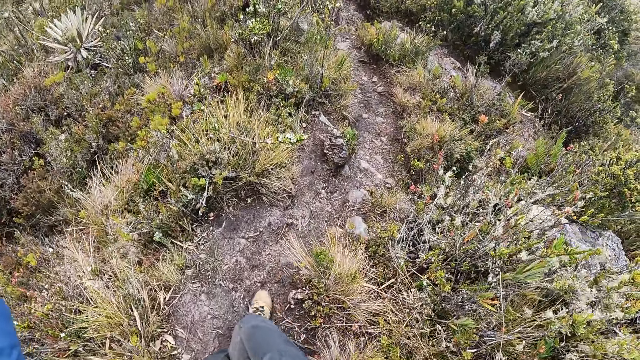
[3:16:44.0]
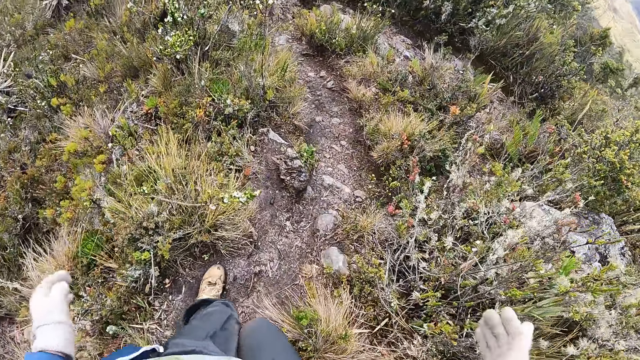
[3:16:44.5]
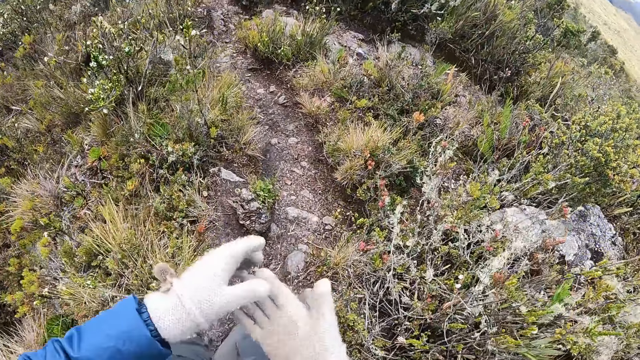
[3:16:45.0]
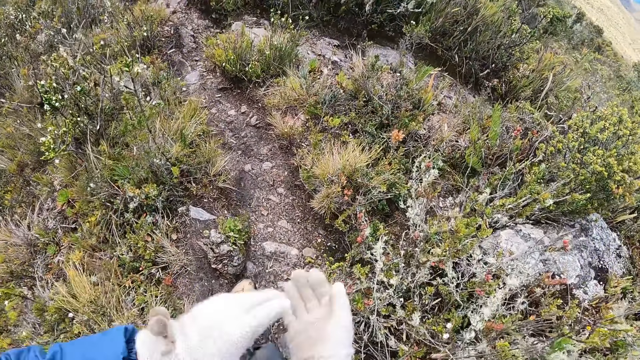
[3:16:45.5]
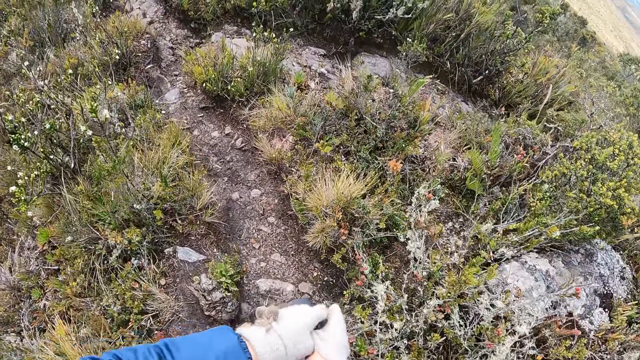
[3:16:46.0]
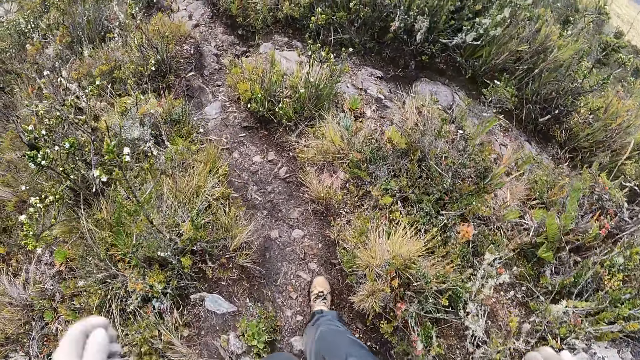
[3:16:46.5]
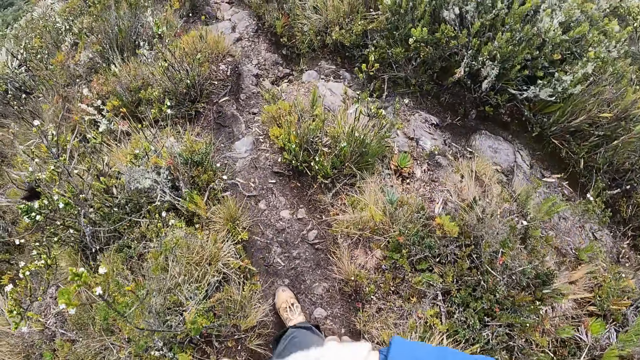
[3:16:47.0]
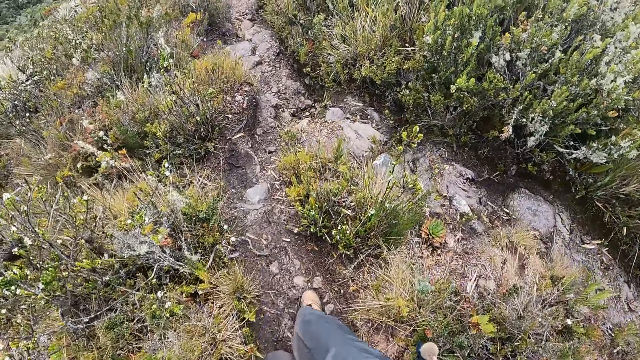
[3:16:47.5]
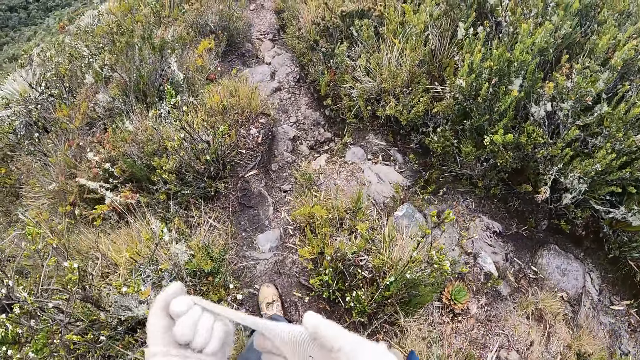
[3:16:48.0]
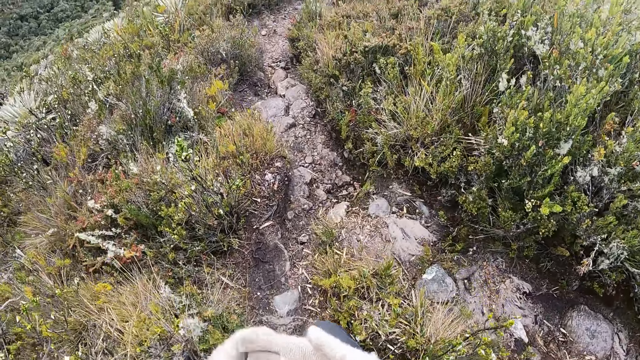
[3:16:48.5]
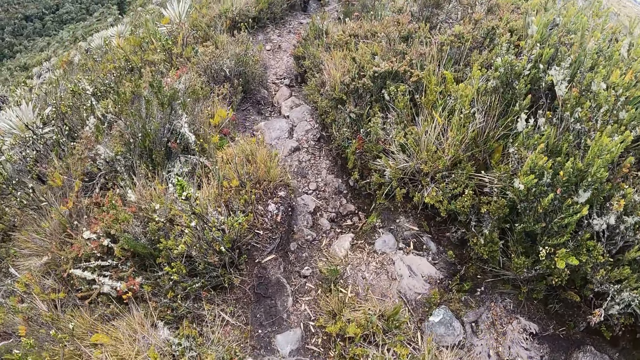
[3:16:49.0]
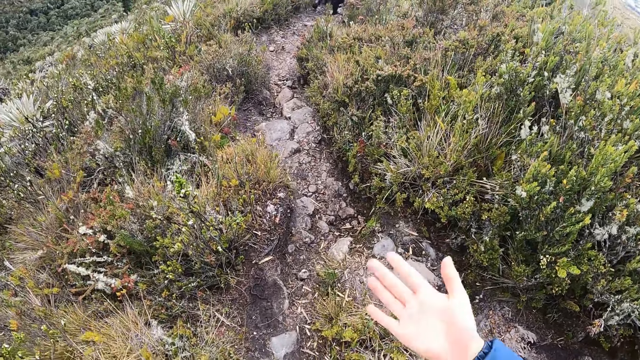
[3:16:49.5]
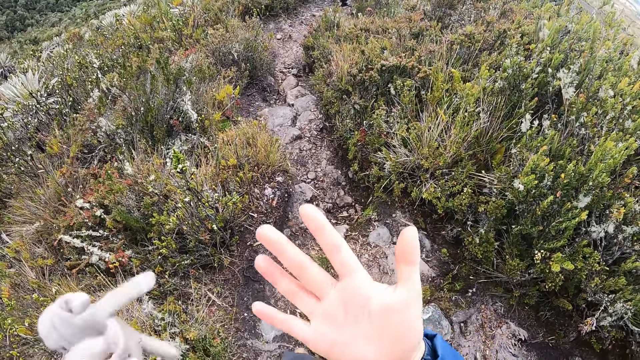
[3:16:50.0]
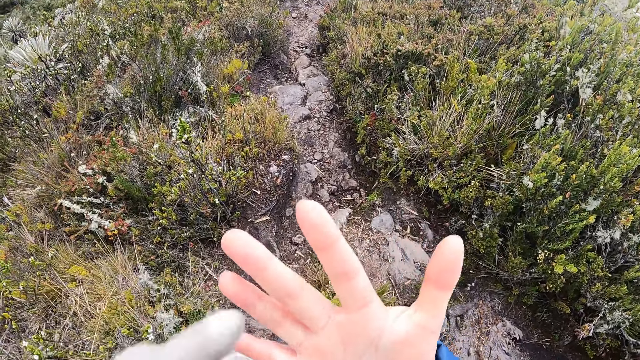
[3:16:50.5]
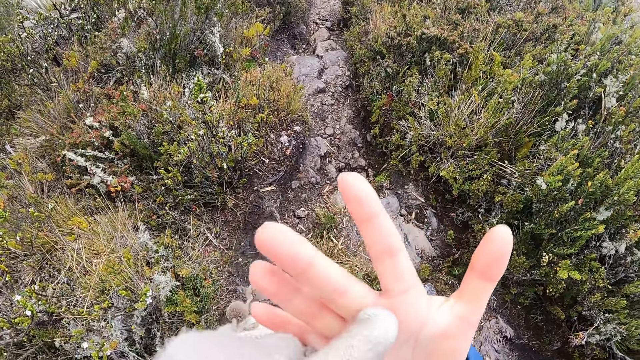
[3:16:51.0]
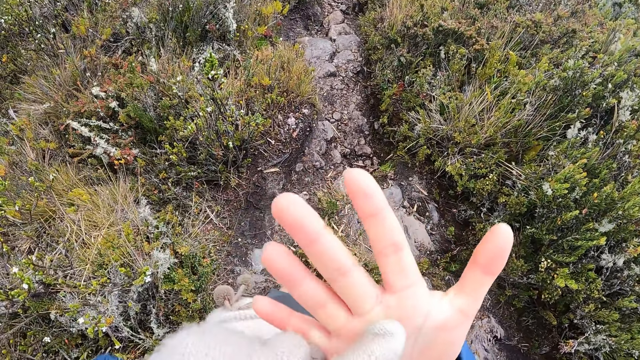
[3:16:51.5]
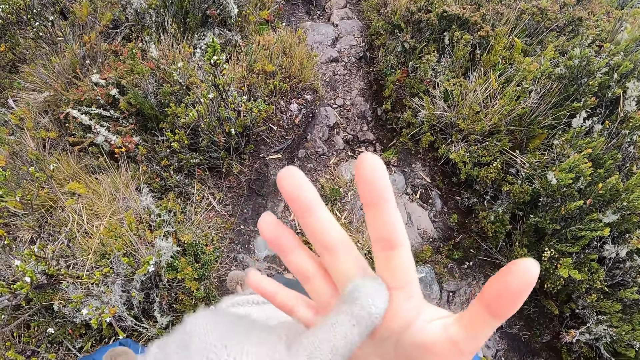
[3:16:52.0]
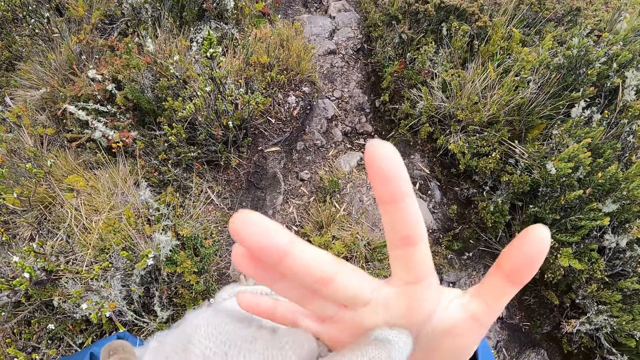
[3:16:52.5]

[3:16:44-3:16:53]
The camera wearer removes the glove on her right hand with her left hand. She touches her right hand with her left hand.

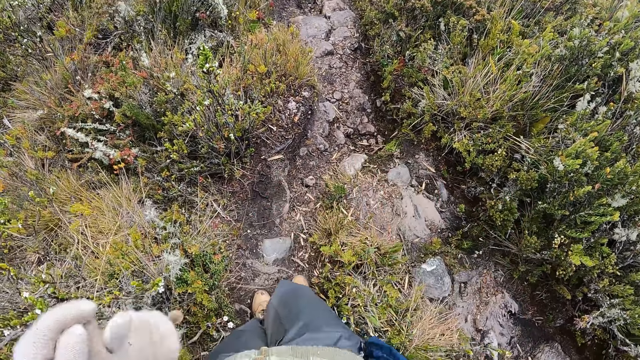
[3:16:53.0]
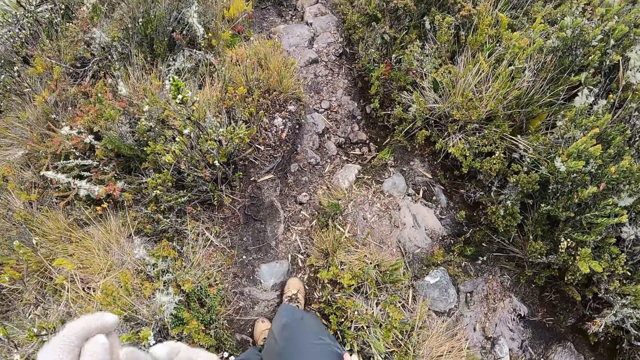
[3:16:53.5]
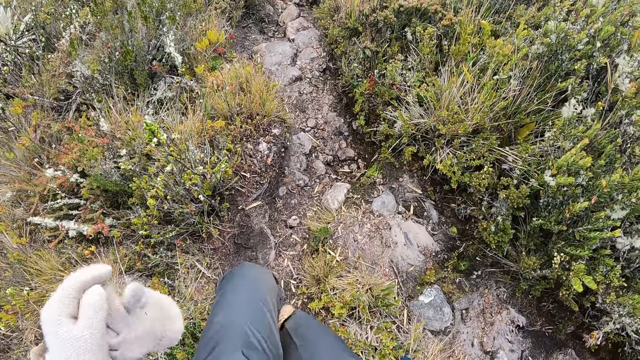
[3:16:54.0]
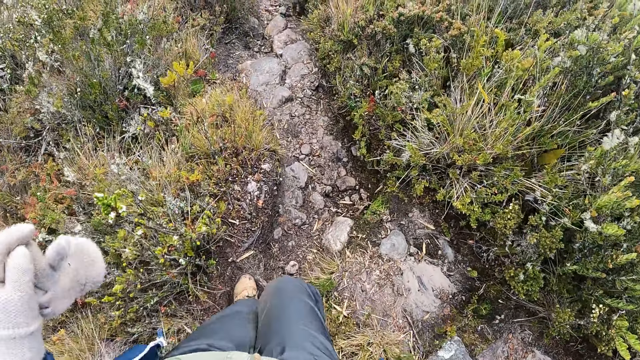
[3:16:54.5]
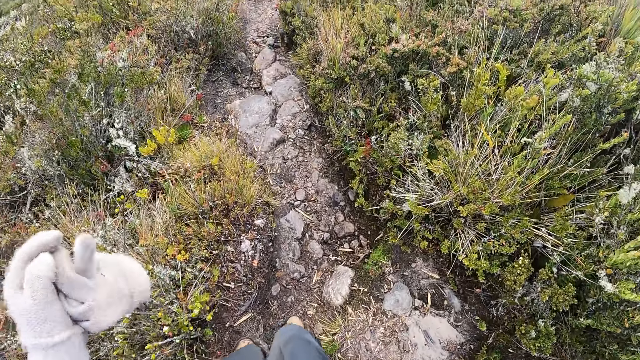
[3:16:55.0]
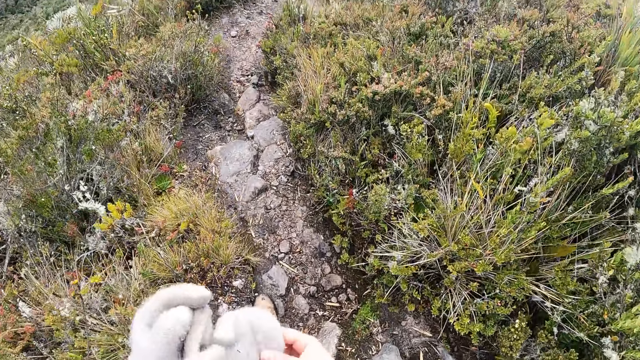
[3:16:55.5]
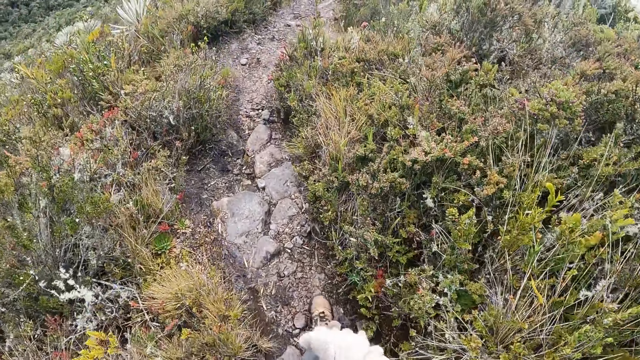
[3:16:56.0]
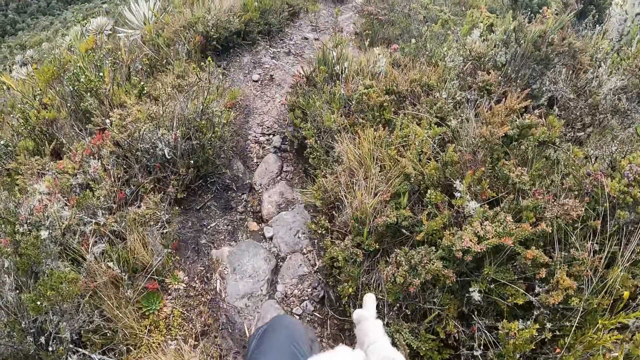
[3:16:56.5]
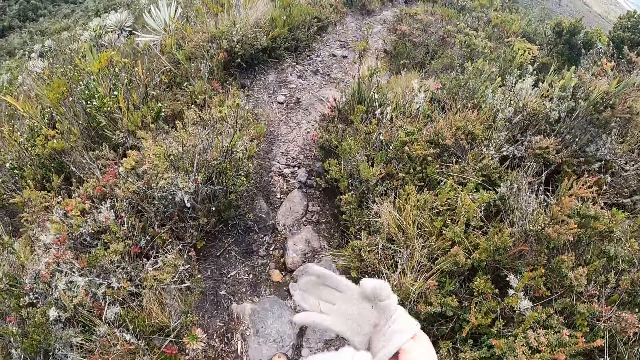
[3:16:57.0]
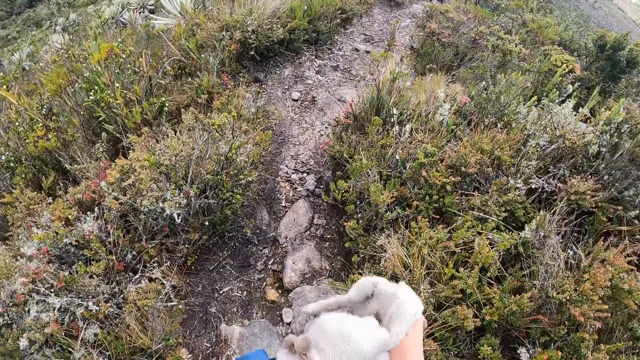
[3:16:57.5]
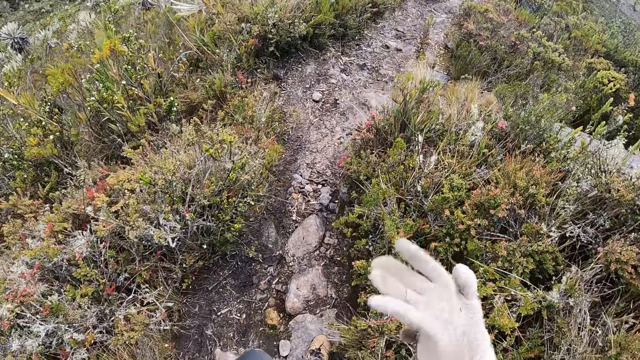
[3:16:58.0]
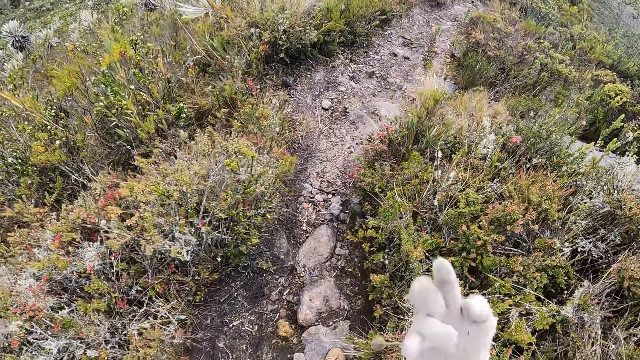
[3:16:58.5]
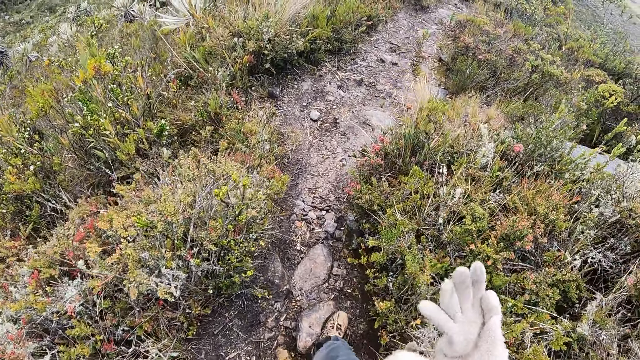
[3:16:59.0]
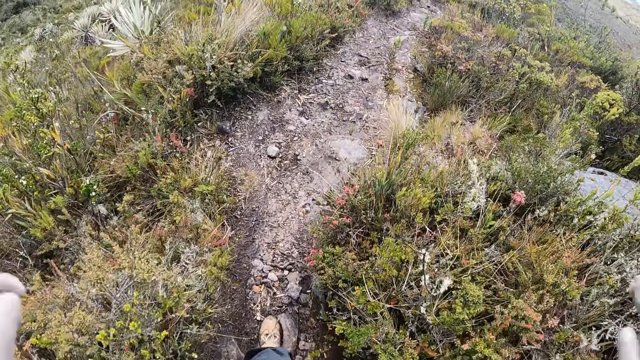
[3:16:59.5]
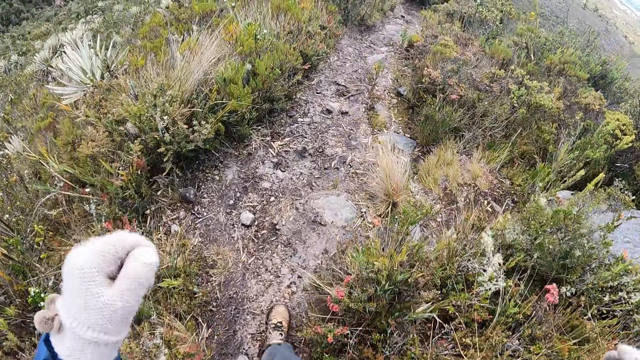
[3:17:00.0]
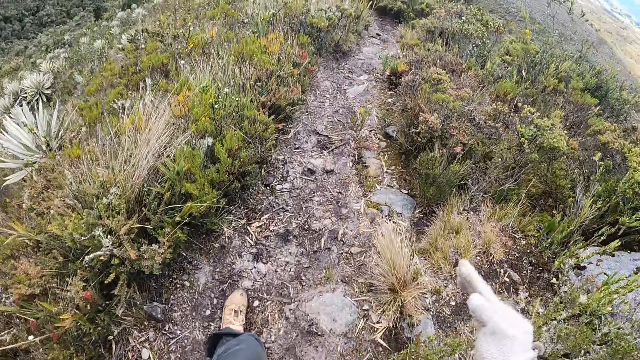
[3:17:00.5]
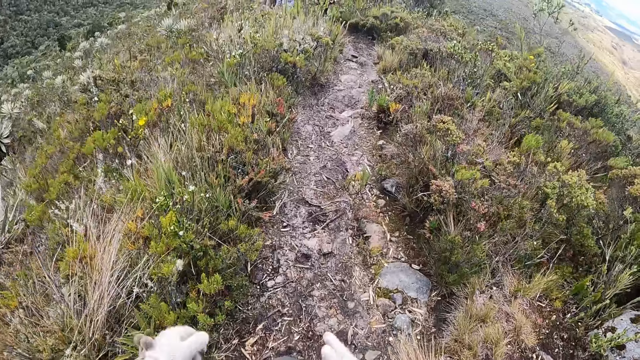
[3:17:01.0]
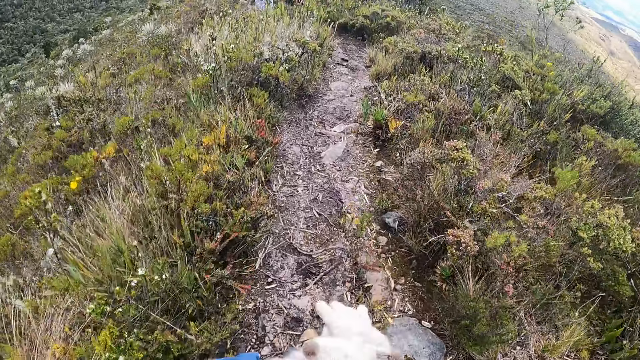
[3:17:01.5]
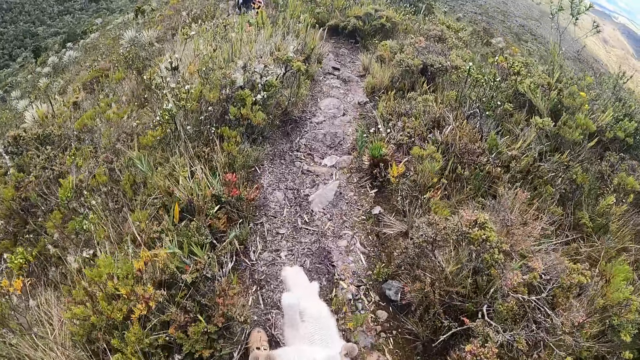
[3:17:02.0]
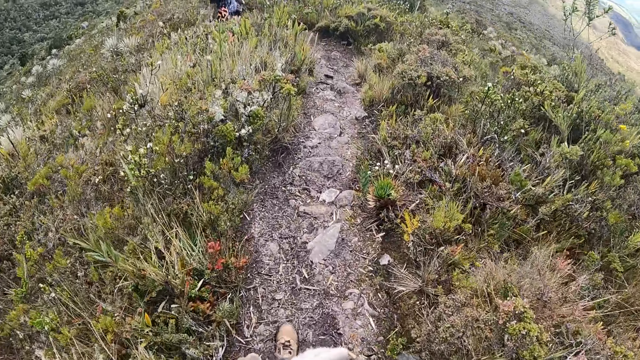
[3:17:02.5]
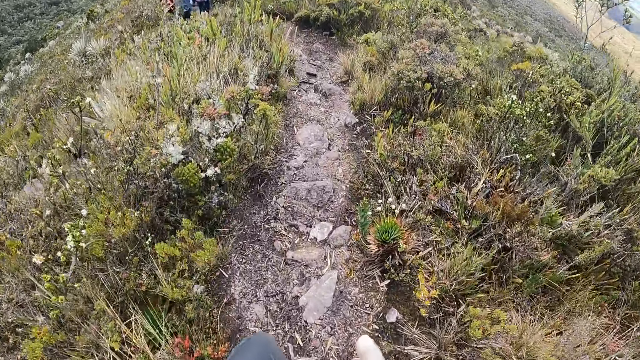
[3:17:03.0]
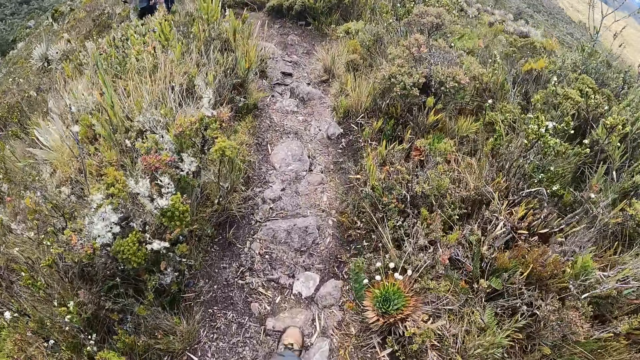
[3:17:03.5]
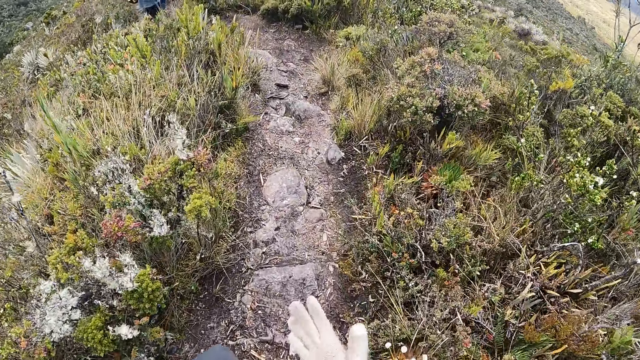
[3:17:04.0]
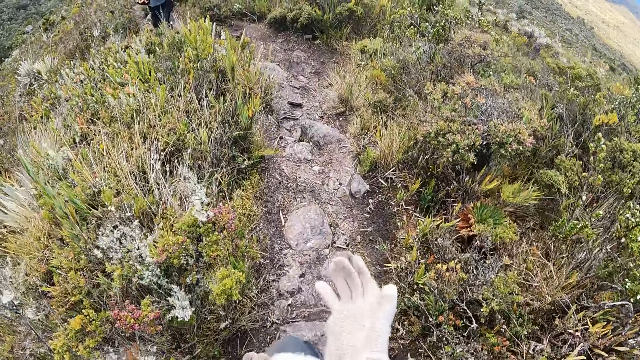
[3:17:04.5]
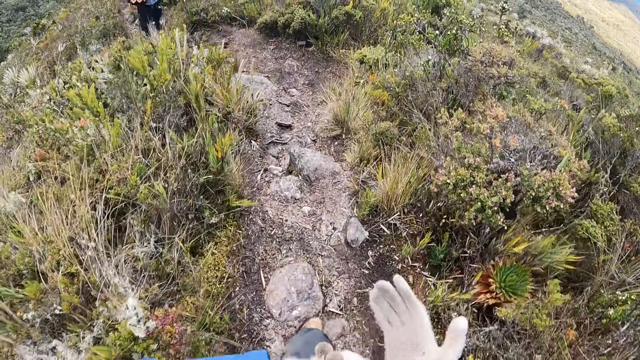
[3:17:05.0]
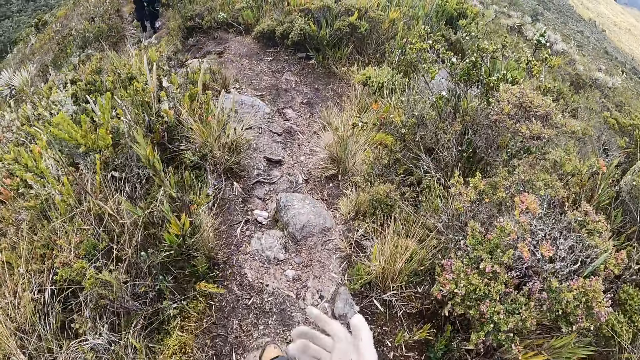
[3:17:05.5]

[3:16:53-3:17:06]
The camera wearer wipes her right hand against her trousers. She walks on the stepped pathway. She passes the glove to her right hand with her left hand. She wears the glove with her left hand into her right hand. She walks on the path. She adjusts the glove on her right hand with her left hand.
